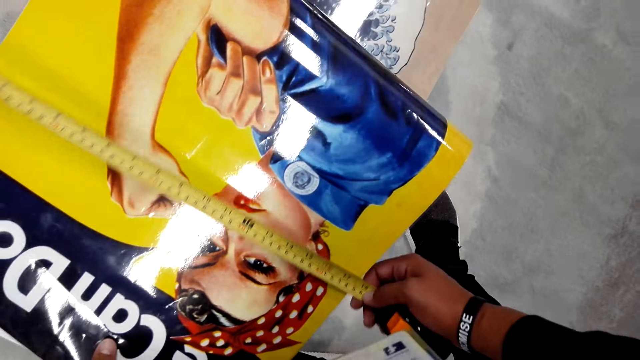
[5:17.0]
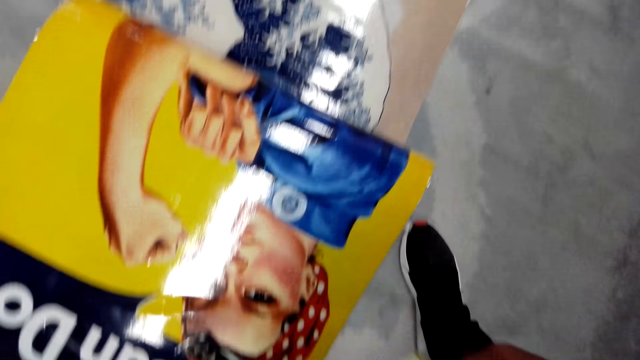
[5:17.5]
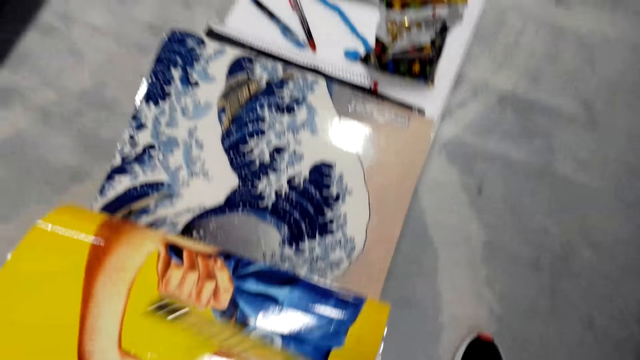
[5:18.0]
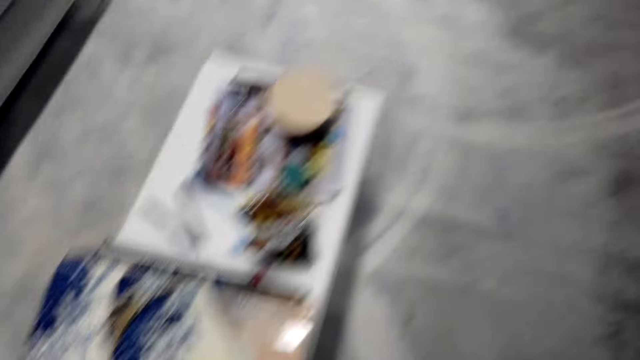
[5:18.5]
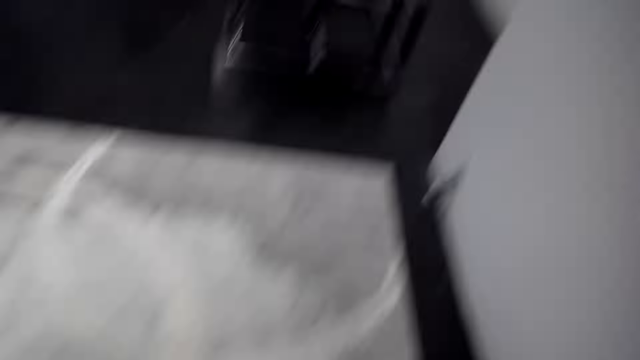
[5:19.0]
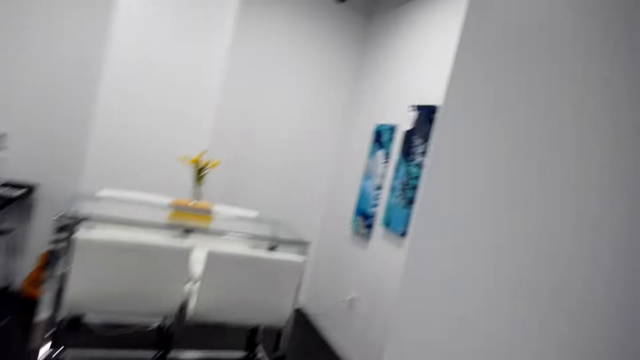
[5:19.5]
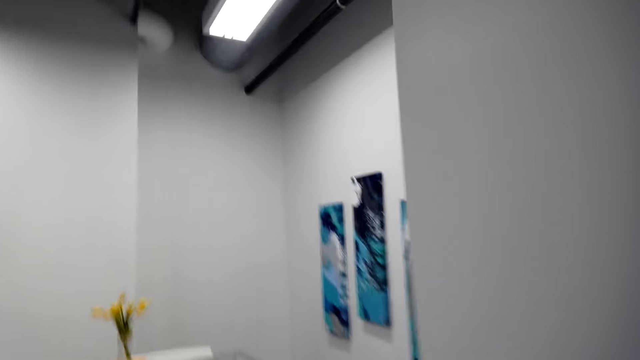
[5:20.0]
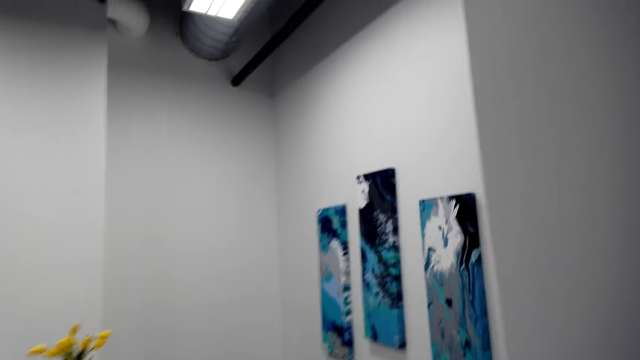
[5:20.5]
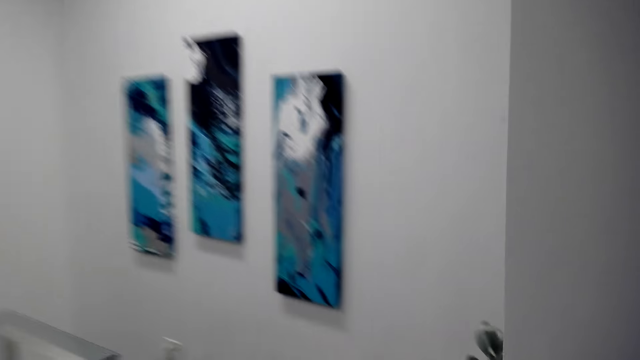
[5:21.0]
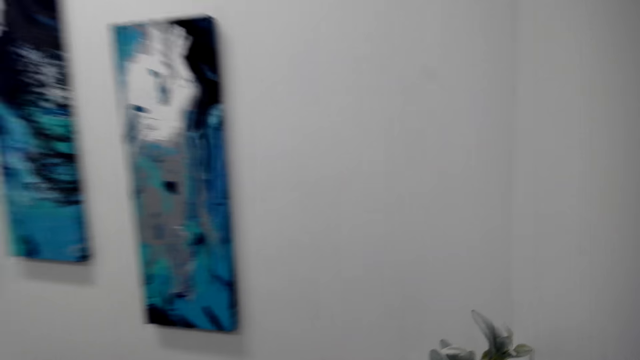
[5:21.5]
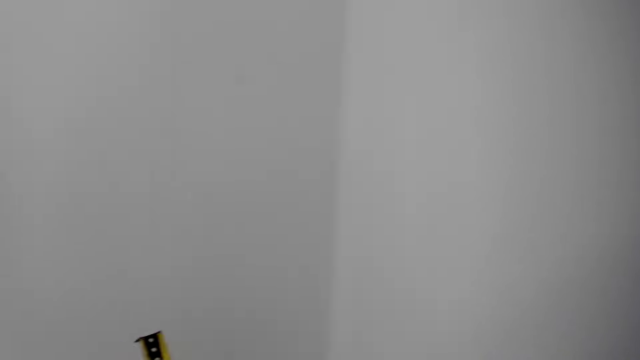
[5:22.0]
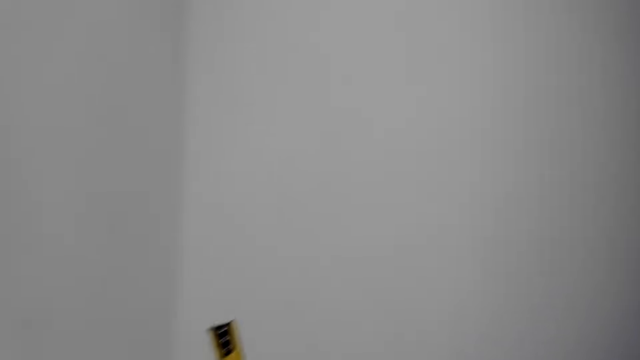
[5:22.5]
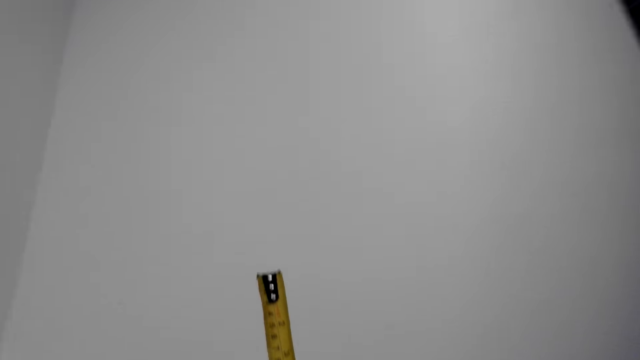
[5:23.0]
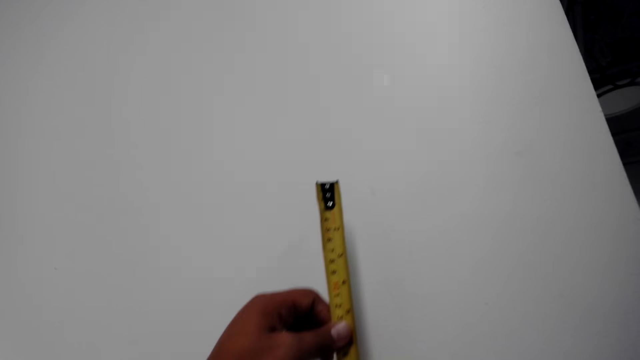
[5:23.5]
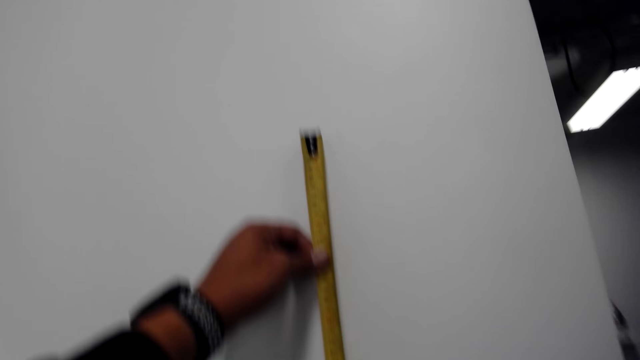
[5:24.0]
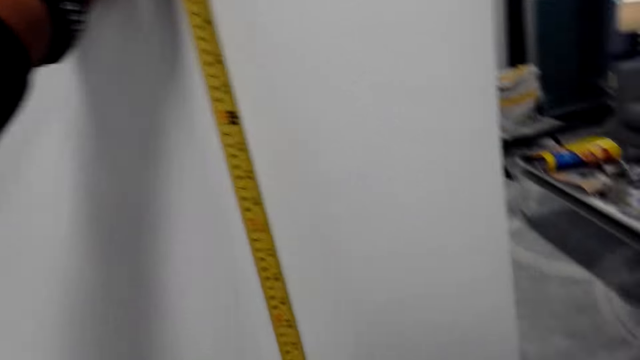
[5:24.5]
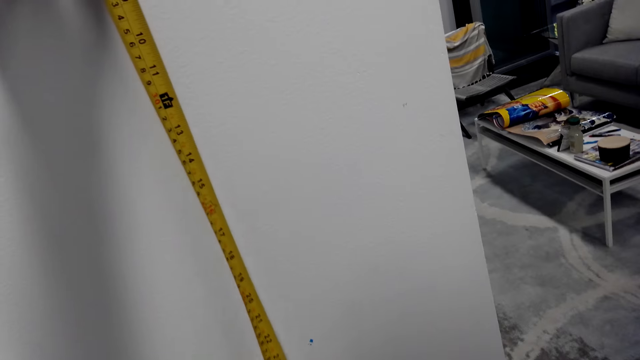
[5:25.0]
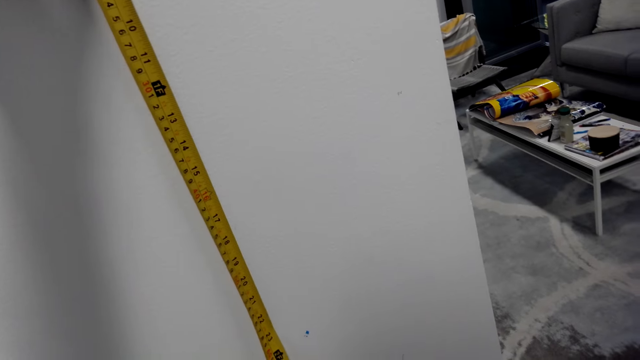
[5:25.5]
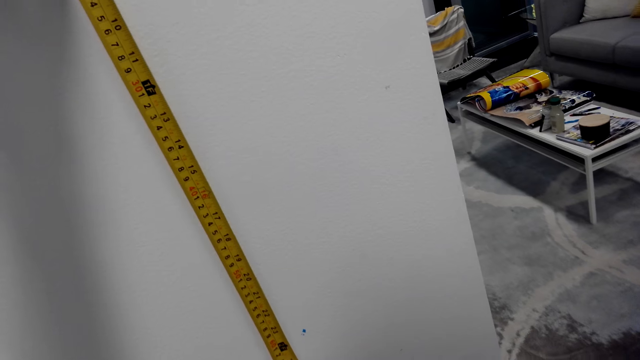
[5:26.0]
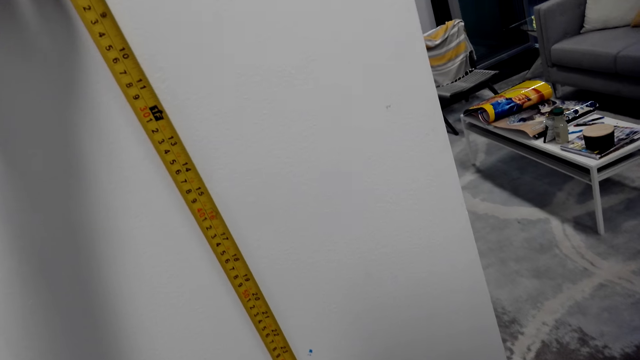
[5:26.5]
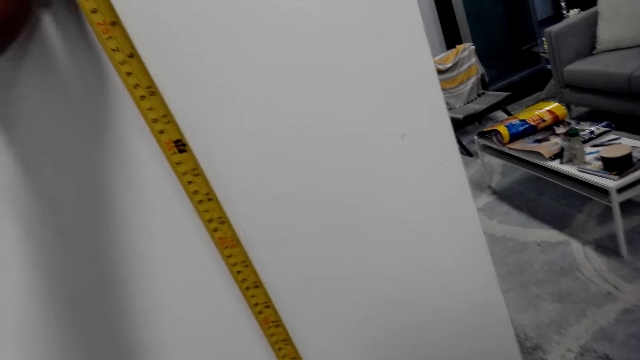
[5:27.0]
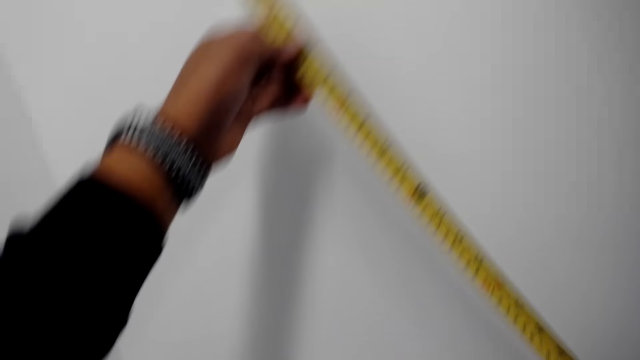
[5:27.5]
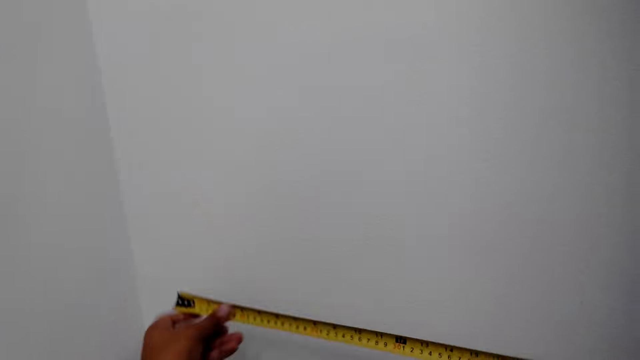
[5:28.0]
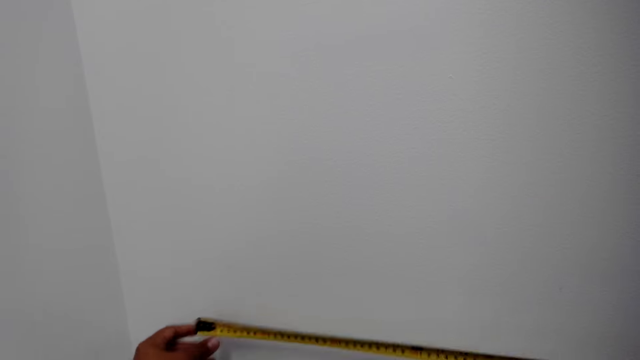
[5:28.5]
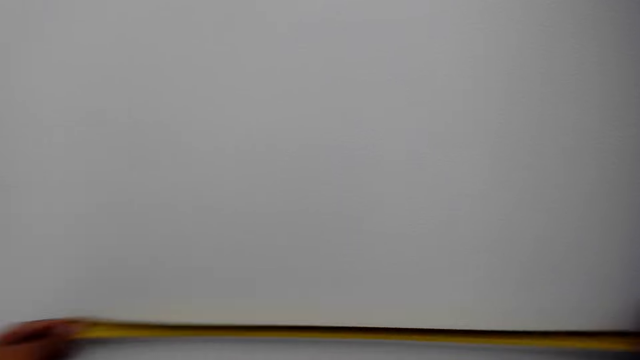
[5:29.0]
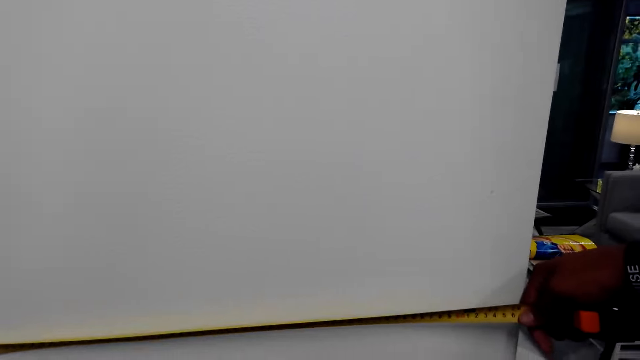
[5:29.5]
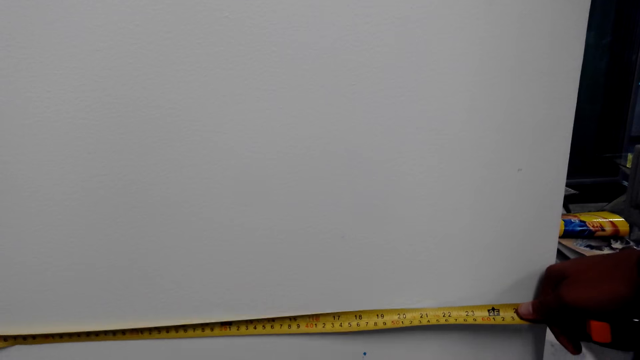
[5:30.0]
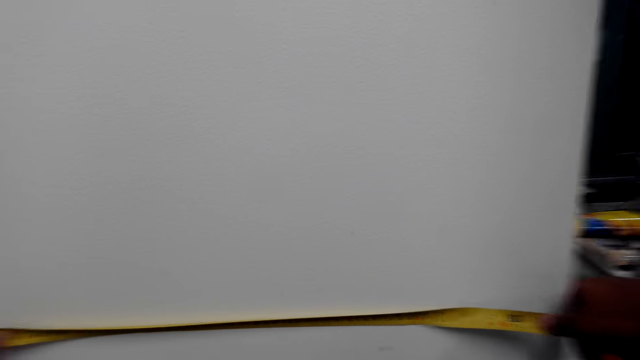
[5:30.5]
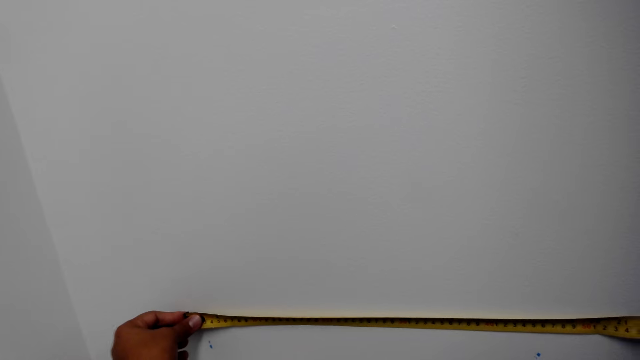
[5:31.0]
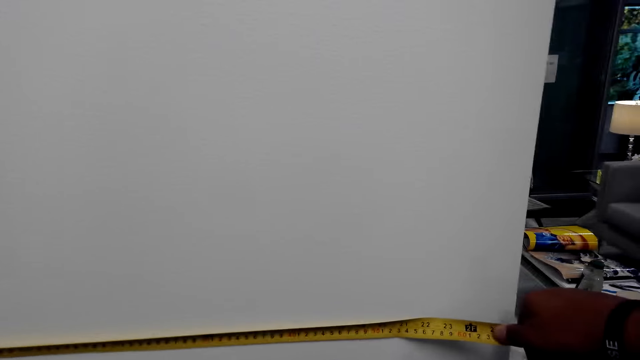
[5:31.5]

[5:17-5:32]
The camera wearer walks. They measure a wall using a measuring tape.

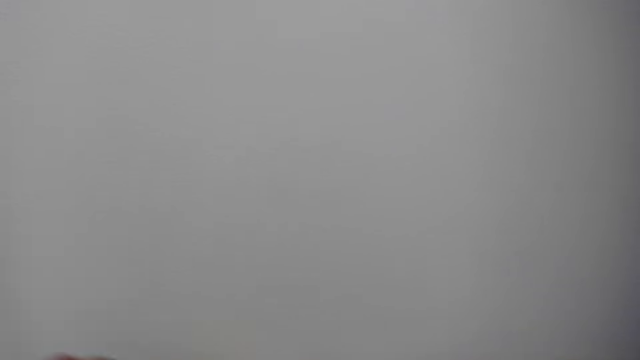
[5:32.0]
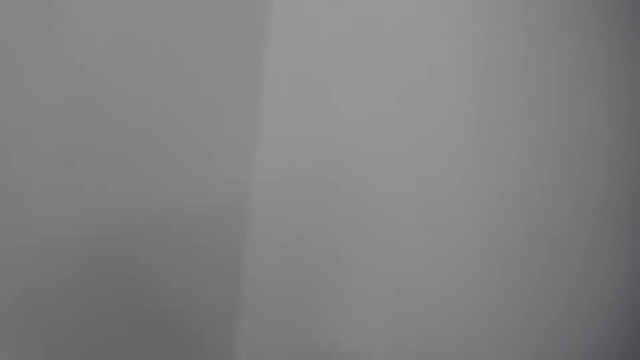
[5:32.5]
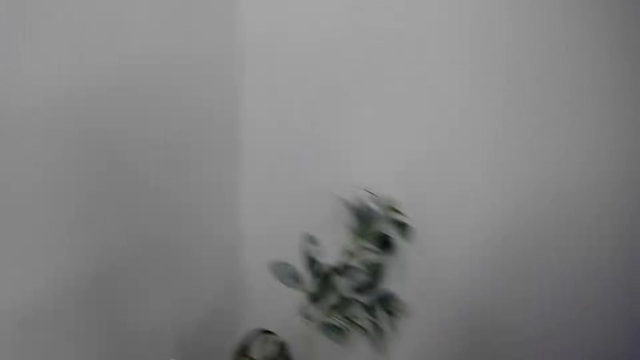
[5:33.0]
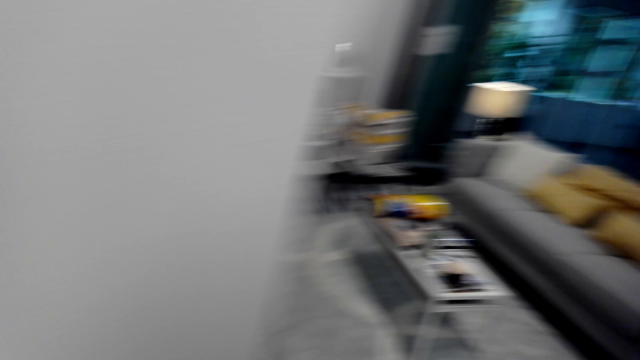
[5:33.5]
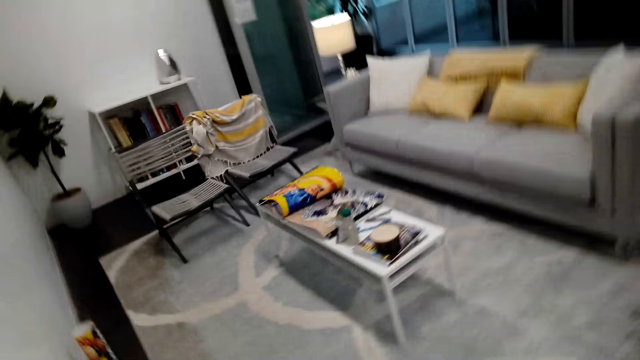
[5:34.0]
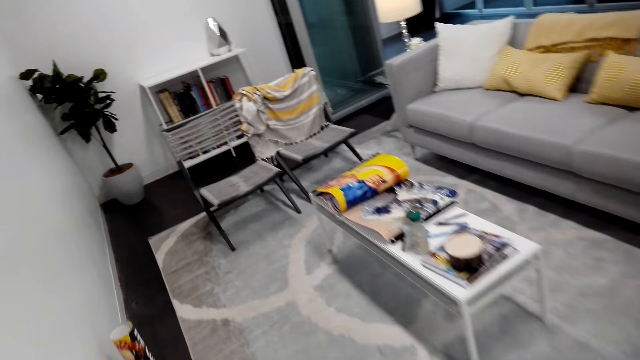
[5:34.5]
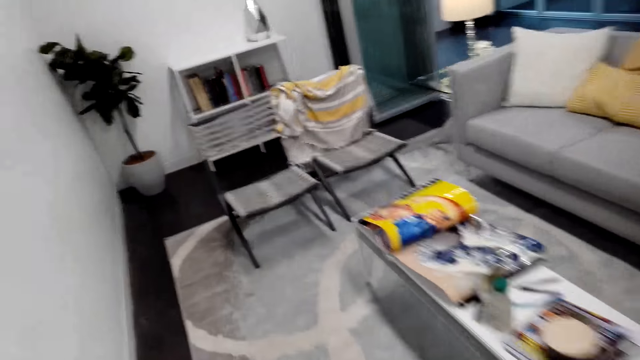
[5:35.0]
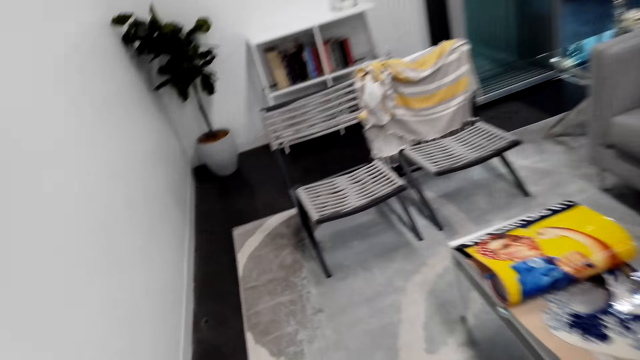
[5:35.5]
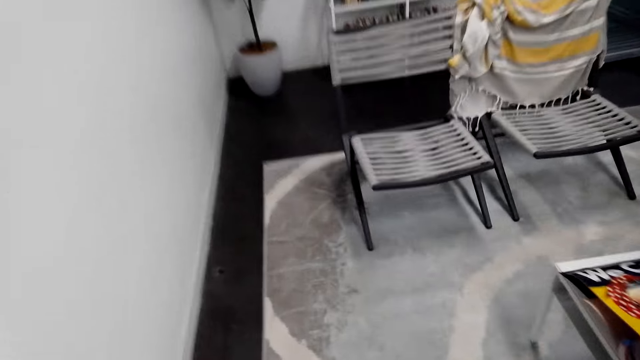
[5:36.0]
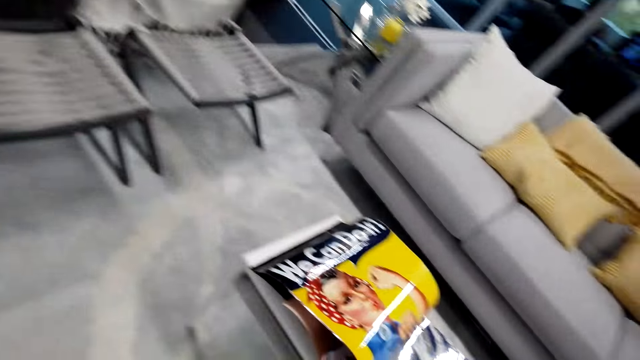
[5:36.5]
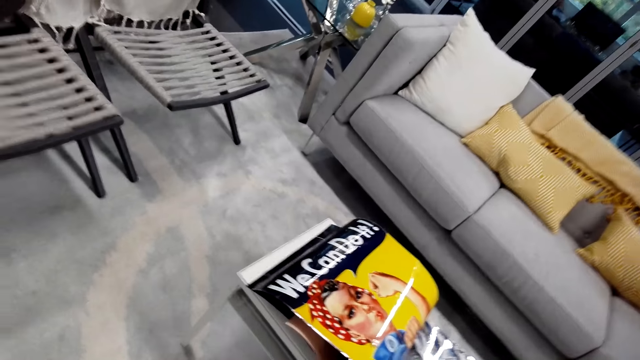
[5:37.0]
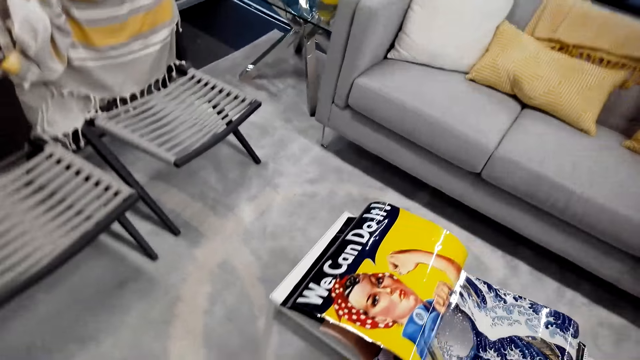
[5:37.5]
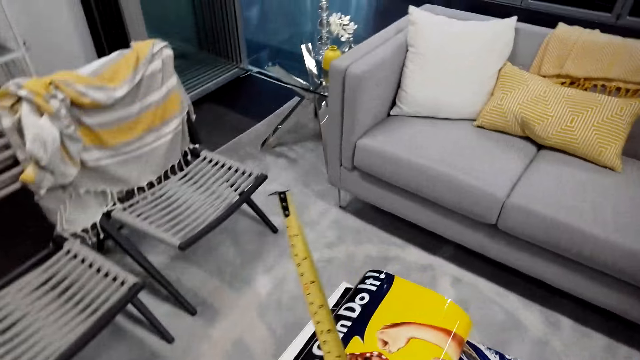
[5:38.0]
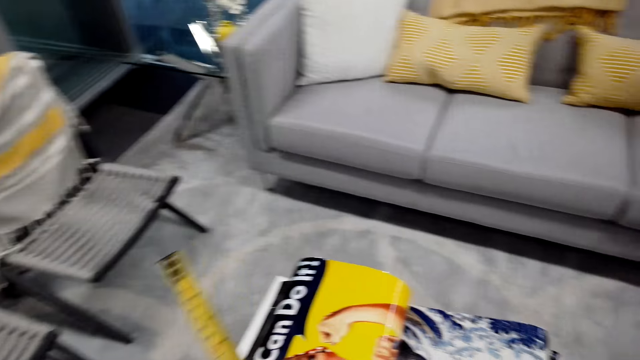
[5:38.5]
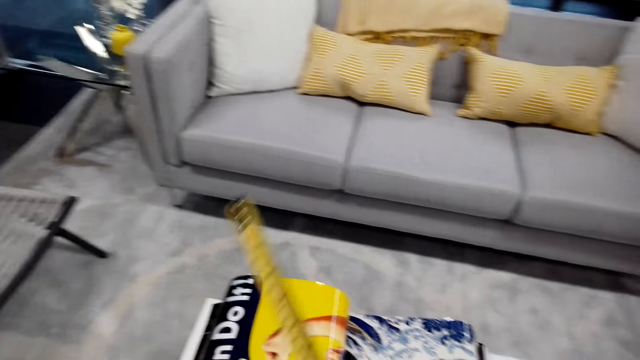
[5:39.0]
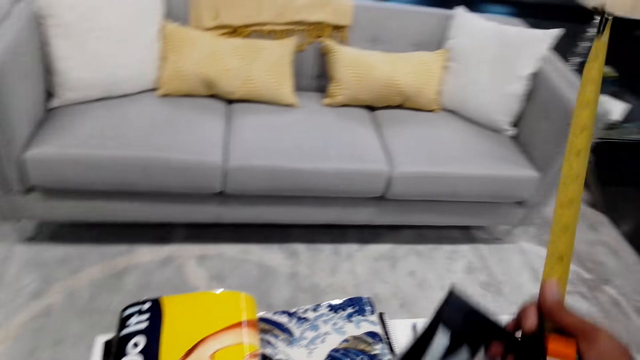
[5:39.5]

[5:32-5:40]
The camera wearer walks.
